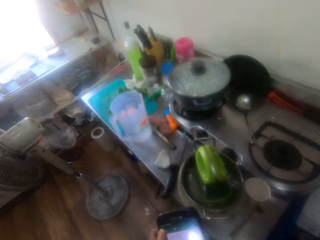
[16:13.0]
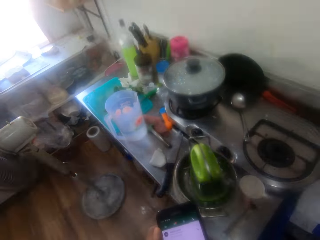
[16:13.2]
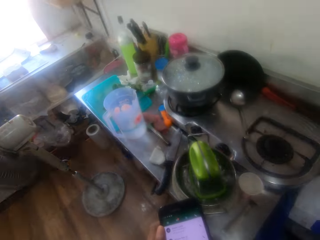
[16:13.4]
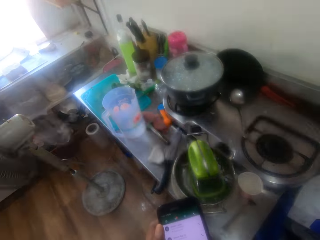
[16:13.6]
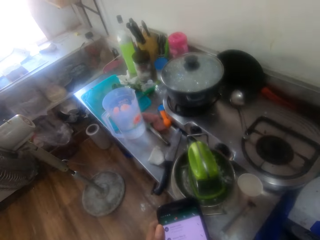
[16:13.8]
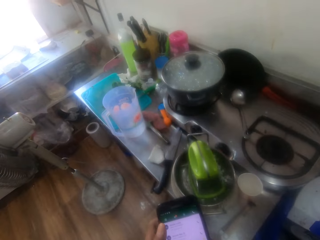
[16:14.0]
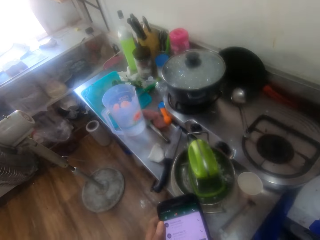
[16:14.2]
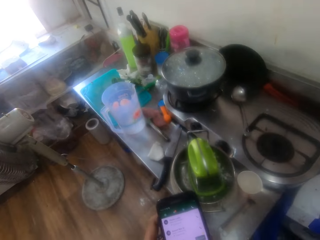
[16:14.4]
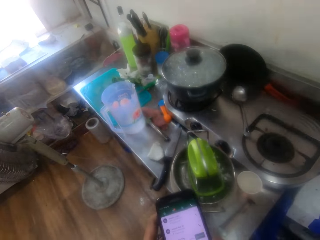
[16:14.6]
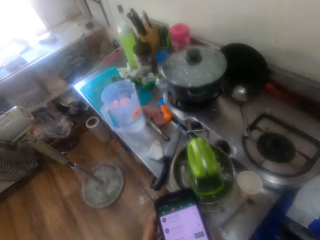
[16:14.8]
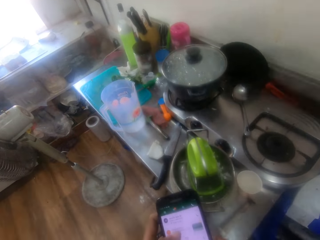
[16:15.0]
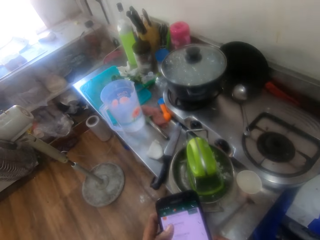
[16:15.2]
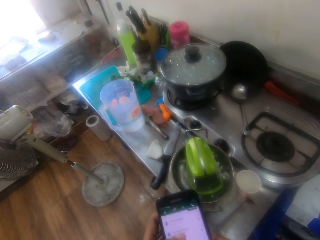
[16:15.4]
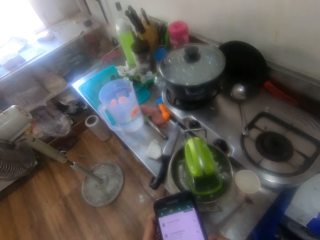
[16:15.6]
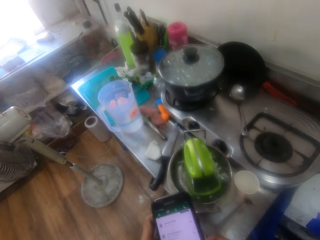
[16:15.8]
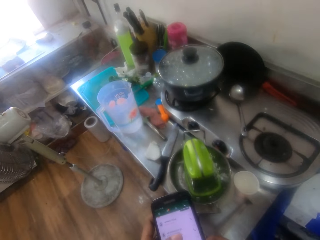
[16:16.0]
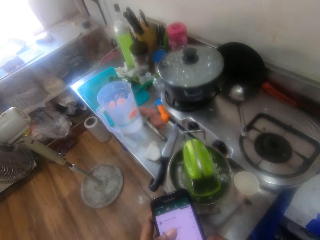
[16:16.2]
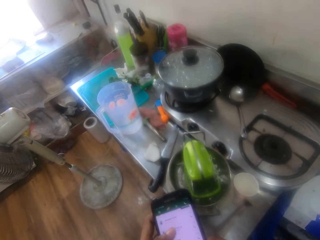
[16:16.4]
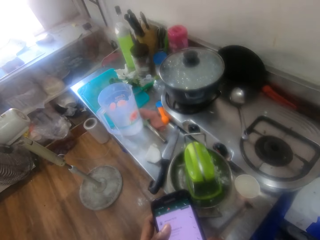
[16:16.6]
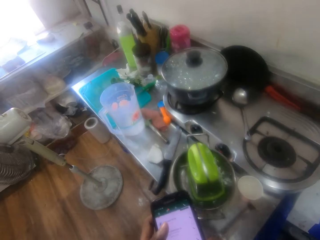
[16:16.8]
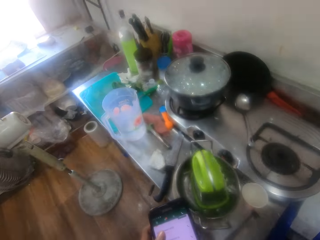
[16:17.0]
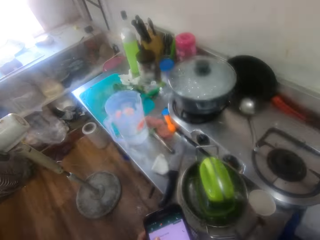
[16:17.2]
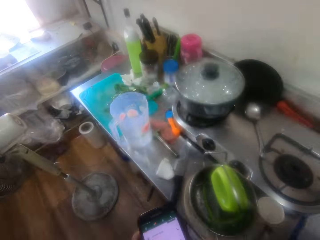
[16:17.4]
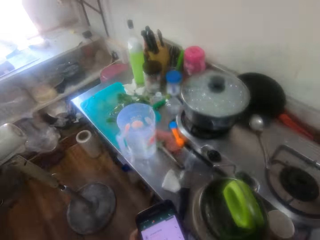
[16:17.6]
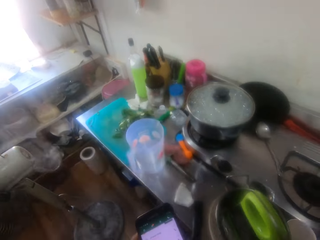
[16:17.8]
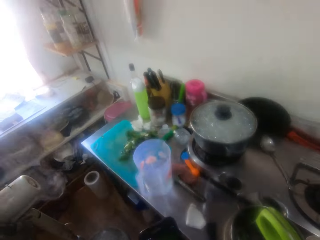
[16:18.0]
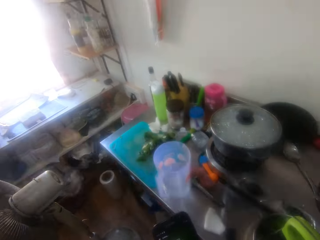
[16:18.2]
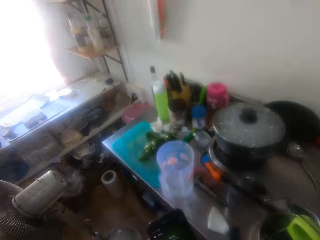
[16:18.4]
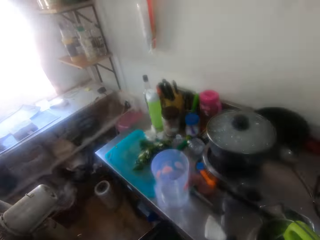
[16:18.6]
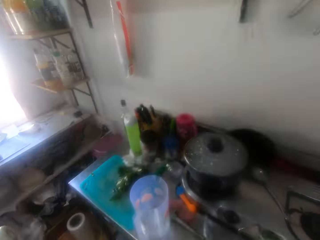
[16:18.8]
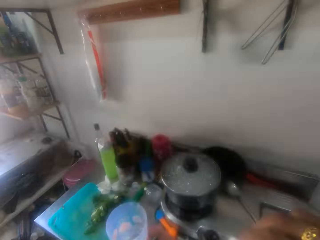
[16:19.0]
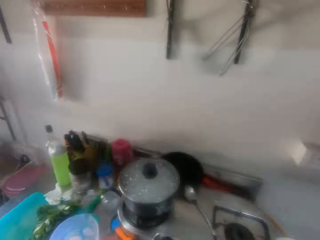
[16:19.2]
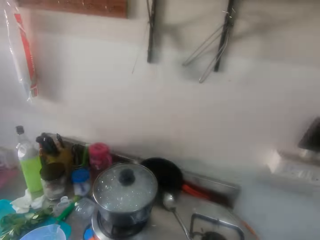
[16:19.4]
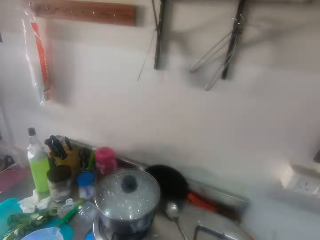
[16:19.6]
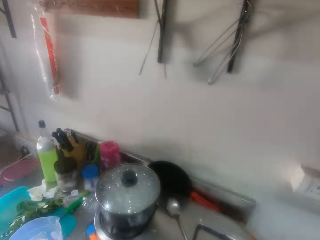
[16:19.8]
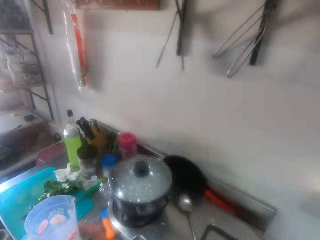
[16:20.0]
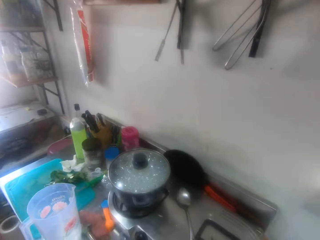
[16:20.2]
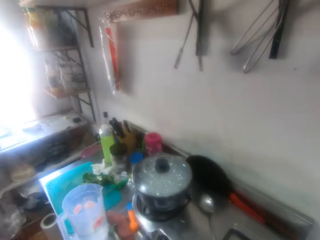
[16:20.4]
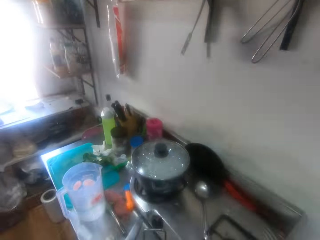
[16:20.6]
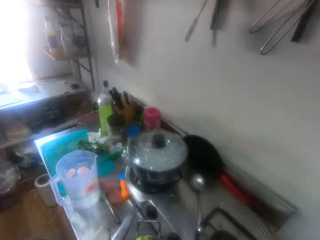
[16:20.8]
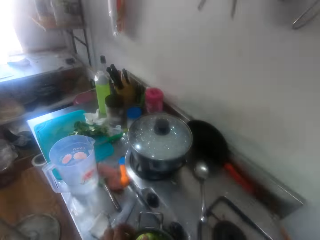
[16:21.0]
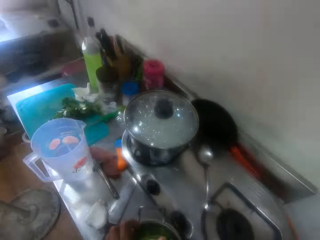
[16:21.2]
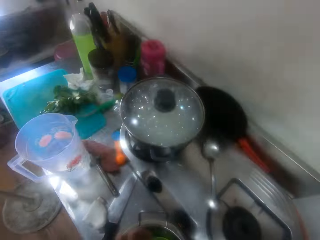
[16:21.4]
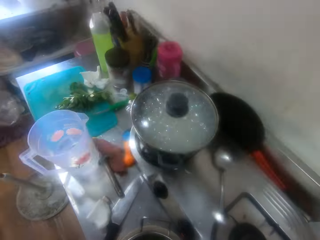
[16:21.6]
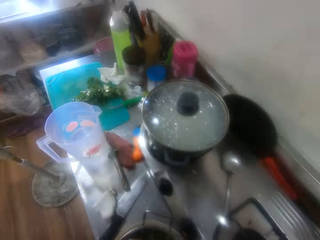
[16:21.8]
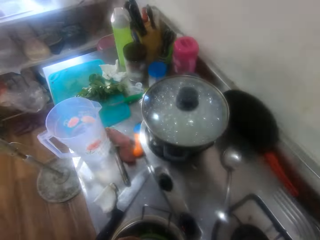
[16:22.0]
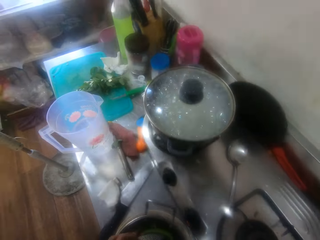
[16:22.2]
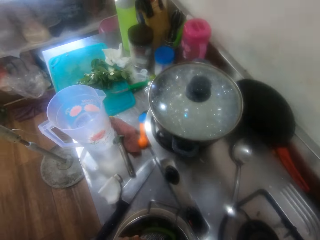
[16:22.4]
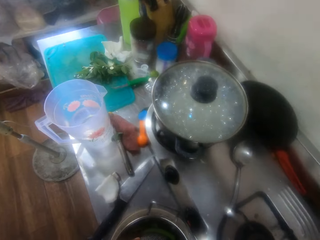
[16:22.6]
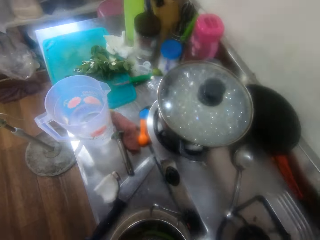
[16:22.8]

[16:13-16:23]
The camera wearer looks around in the kitchen.

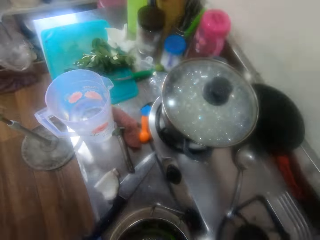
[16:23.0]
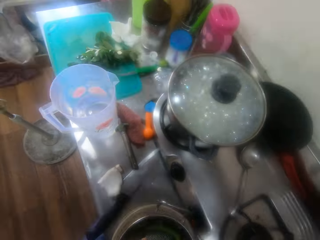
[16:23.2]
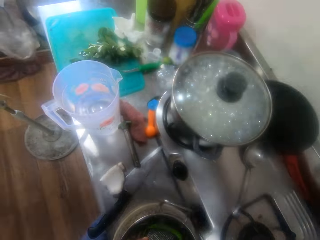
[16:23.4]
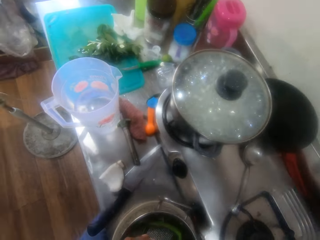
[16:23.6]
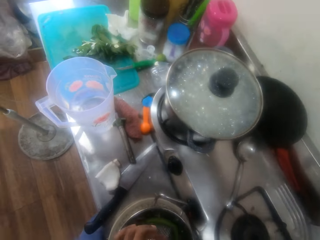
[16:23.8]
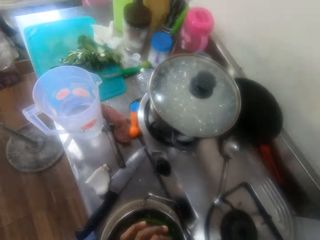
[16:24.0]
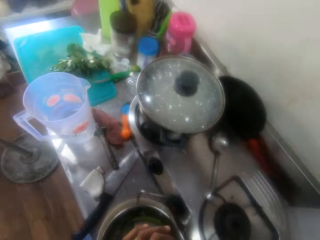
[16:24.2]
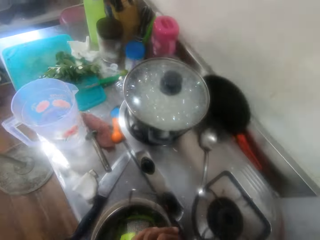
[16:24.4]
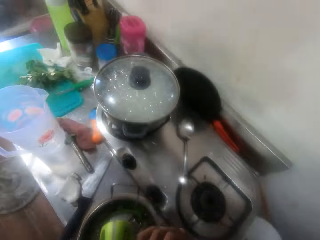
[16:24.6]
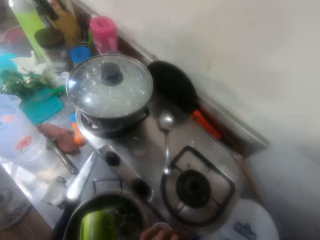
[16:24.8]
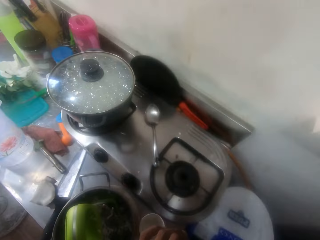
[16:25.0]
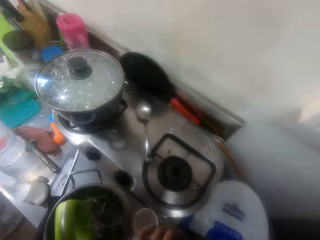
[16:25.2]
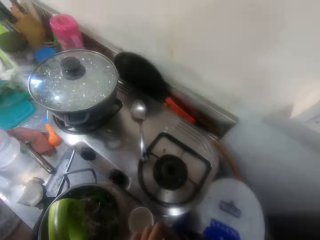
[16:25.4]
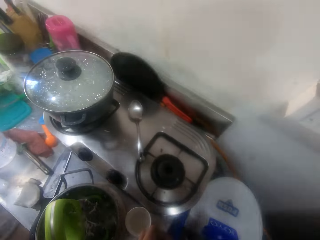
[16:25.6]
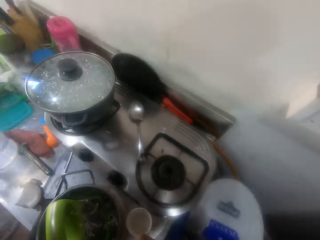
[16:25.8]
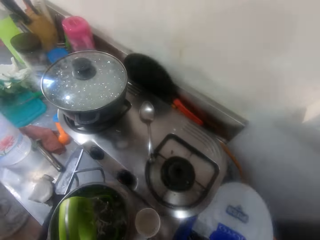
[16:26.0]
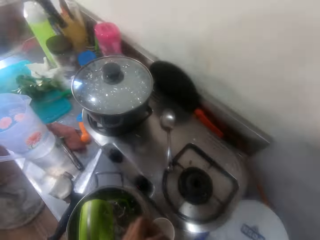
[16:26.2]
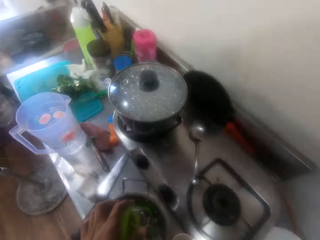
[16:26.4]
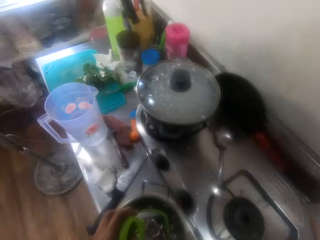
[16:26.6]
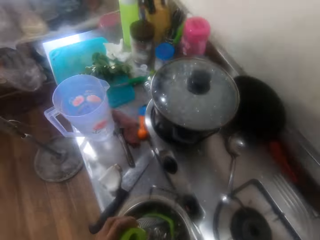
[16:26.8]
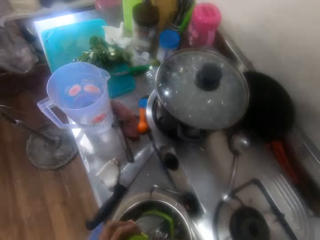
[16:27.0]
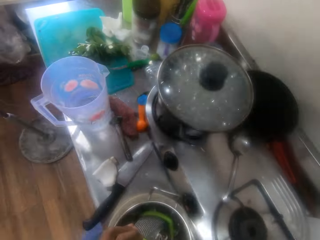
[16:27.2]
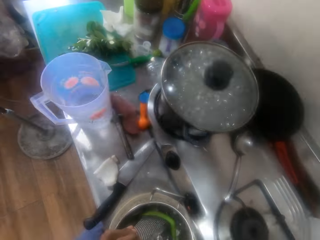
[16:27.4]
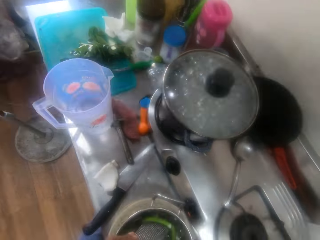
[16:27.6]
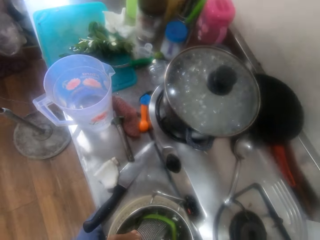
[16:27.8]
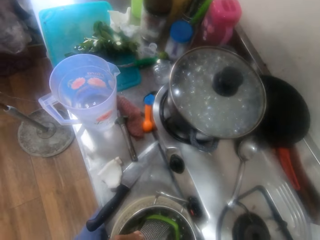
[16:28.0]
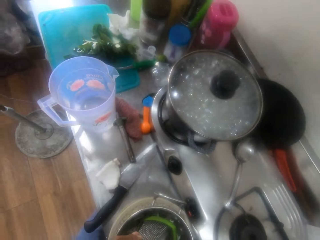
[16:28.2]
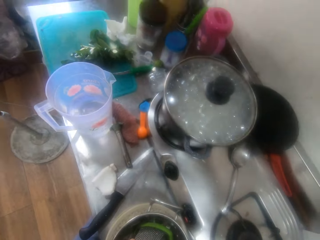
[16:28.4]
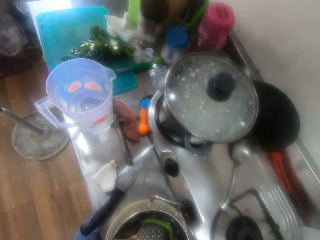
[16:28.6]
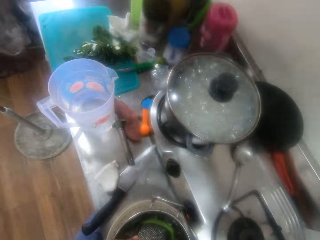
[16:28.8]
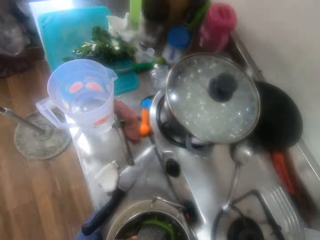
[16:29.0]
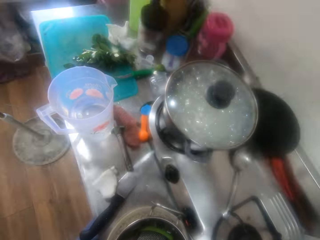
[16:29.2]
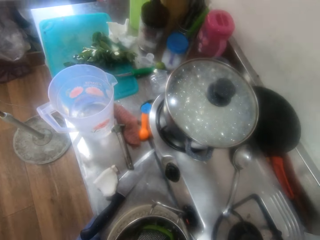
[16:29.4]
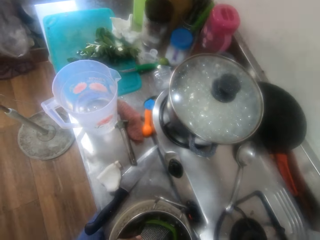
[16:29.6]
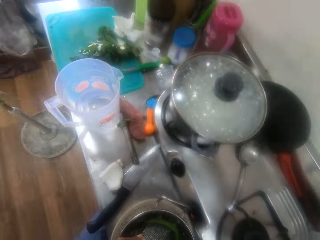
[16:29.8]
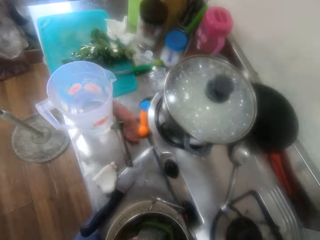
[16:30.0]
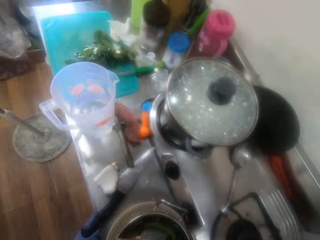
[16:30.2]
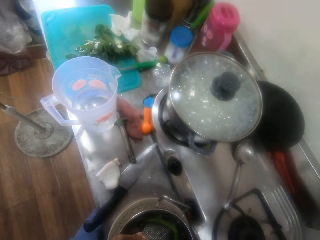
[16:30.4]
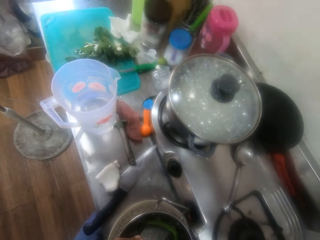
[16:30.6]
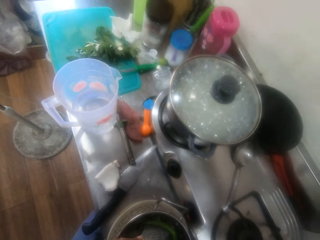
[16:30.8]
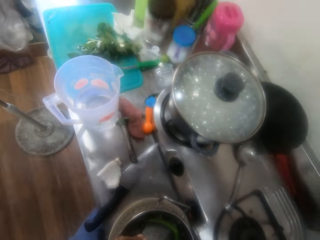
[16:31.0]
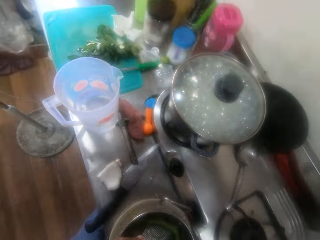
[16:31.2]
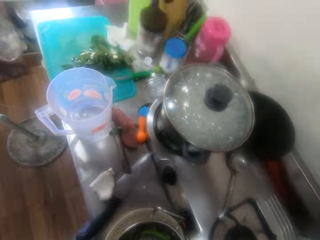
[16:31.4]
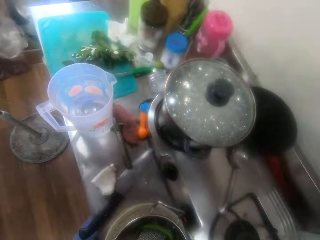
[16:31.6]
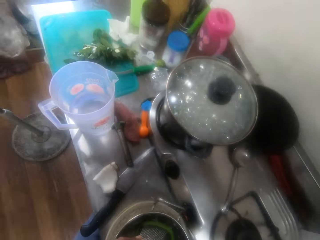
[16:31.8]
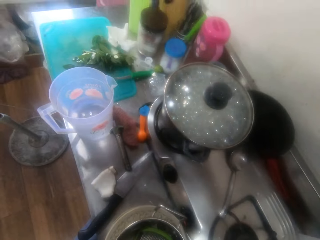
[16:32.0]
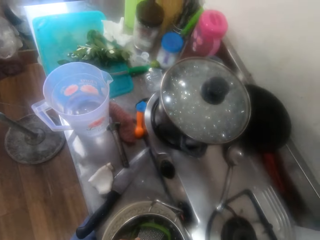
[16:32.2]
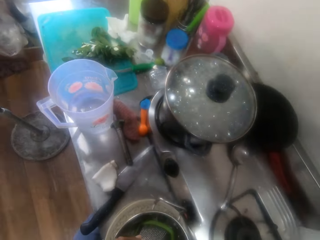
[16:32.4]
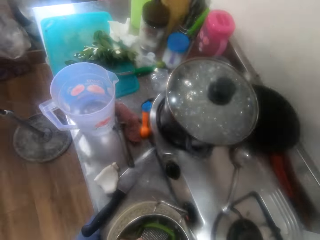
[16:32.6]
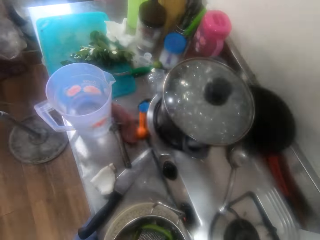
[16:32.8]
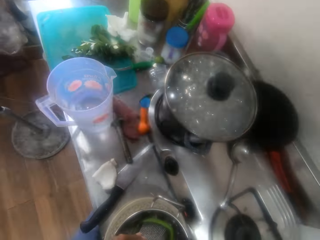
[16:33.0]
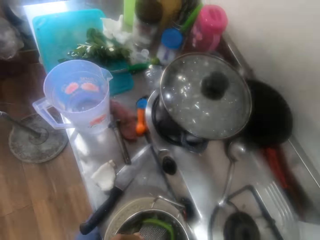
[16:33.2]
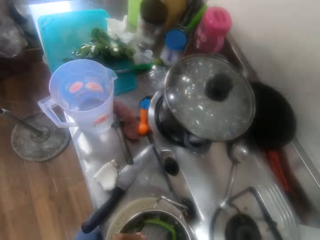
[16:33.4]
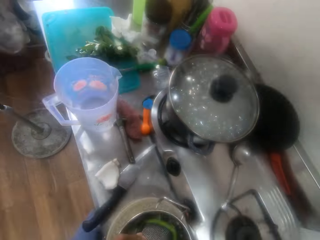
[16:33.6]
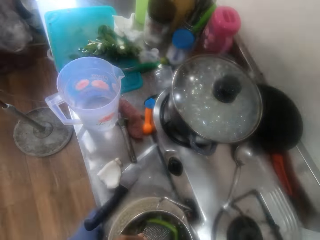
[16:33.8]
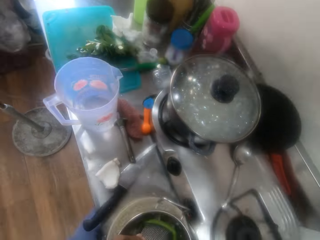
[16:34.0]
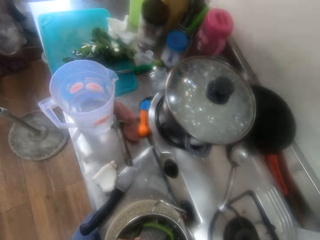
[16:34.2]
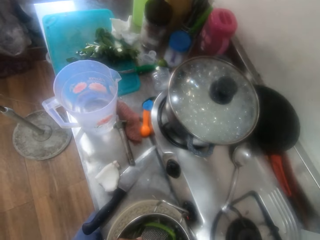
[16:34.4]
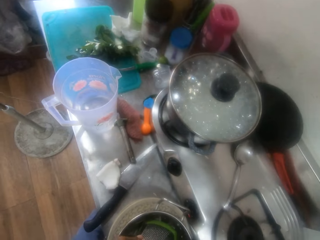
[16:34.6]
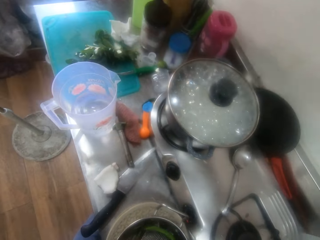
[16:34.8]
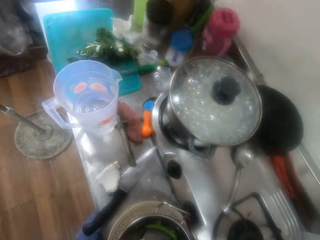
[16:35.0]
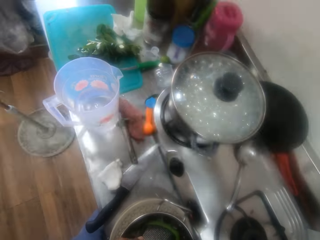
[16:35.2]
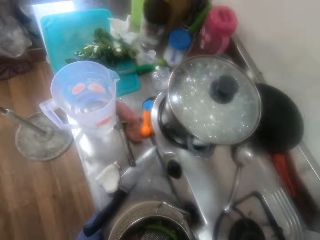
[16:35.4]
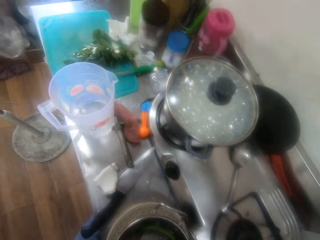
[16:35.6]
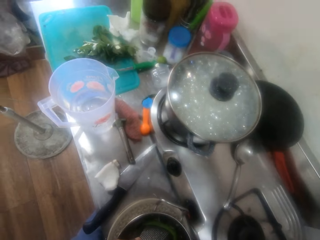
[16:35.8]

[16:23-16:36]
The camera wearer grates coconut in a bowl in the kitchen with a grater. They pick dirt in a cooking pot. They throw coconut peels. They put the dirt in a dust bin. They grate the coconut in the bowl in the kitchen with the grater.
